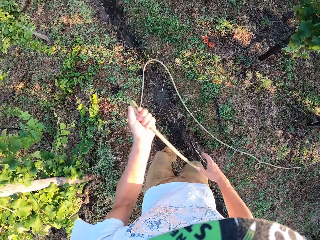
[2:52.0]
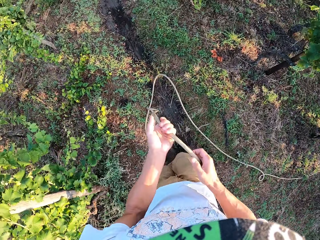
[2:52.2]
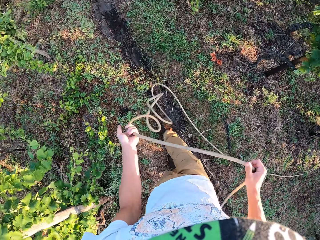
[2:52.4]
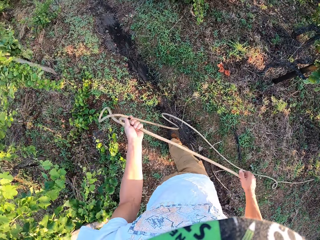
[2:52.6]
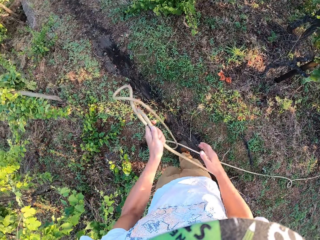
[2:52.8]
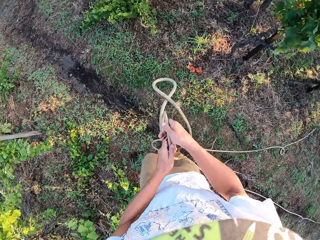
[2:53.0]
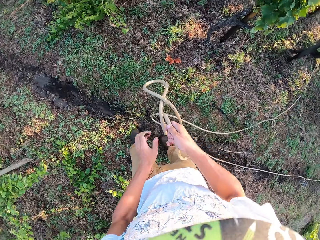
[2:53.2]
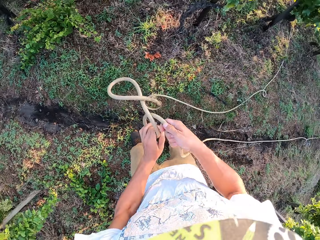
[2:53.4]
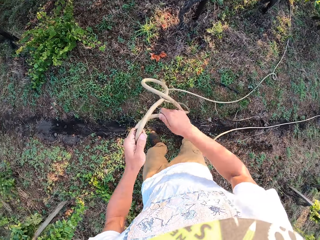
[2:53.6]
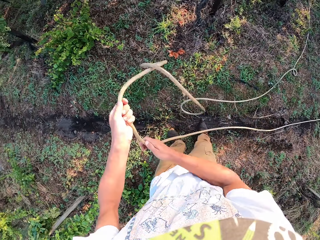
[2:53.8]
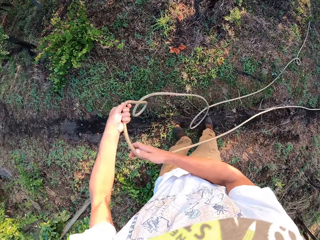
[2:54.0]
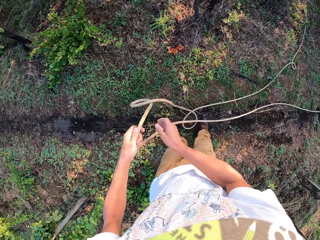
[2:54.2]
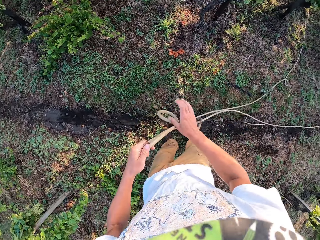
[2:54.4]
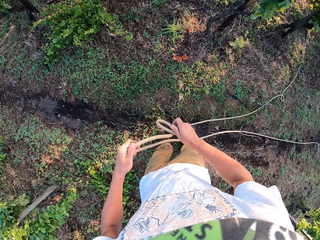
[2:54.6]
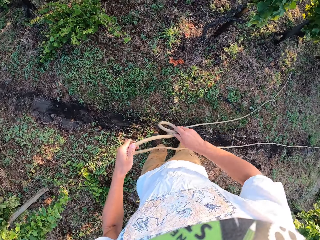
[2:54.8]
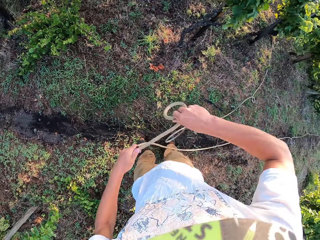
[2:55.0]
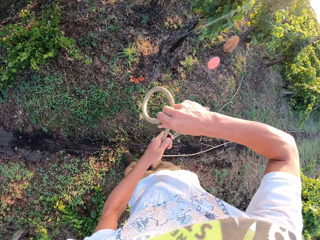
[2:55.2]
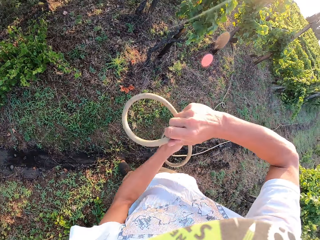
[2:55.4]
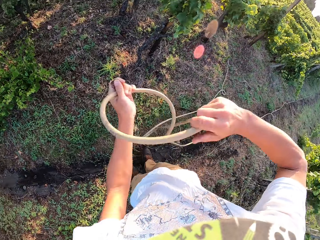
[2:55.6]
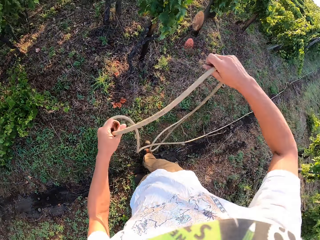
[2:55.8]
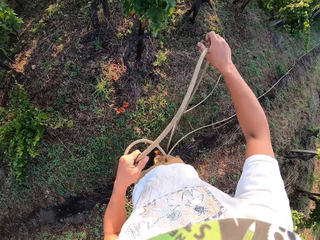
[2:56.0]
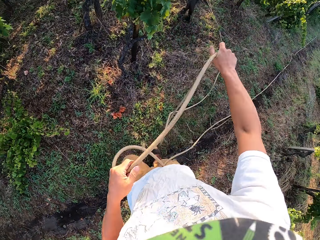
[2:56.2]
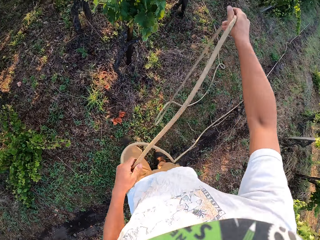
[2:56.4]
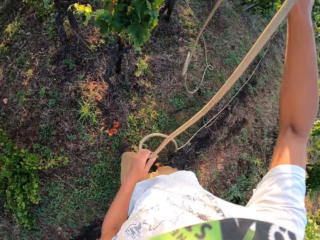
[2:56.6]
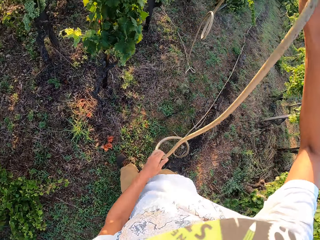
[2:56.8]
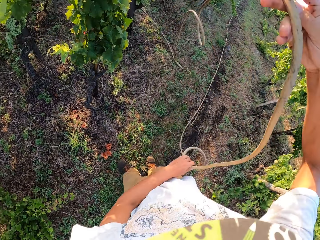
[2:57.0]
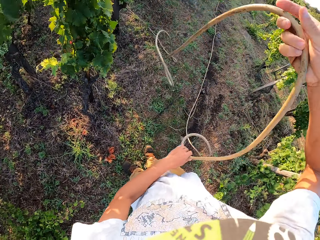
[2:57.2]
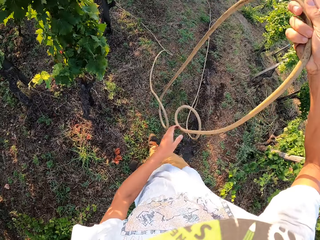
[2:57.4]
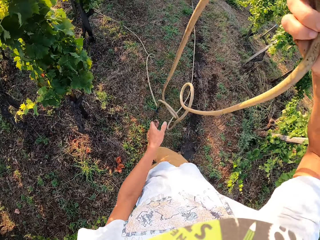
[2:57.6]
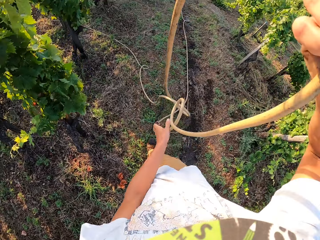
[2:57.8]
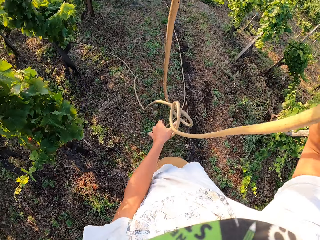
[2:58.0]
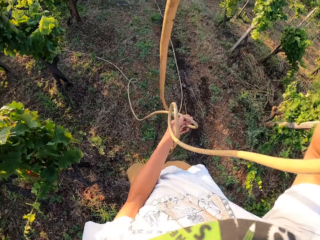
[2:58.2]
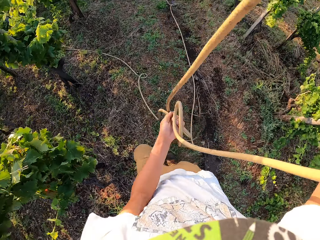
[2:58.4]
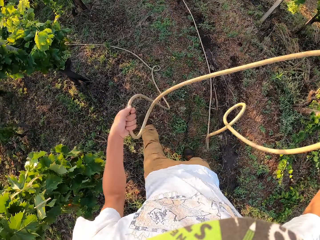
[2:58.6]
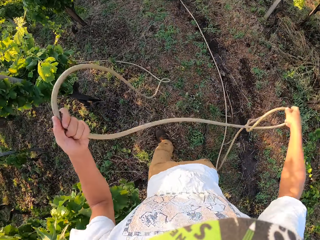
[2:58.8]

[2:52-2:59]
The camera wearer unfolds the pipe.

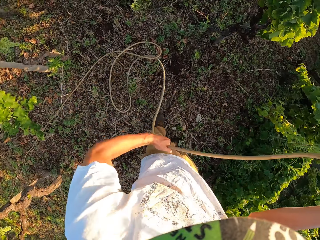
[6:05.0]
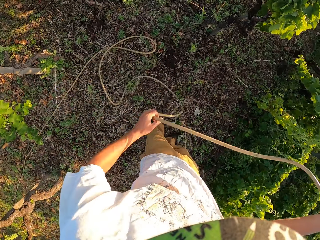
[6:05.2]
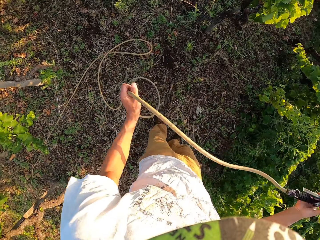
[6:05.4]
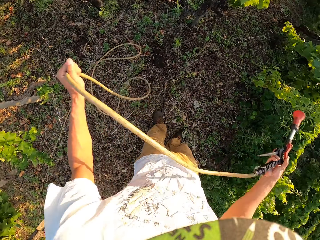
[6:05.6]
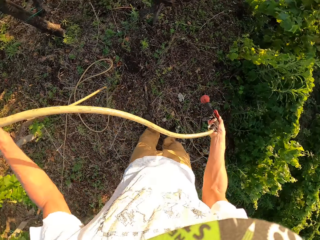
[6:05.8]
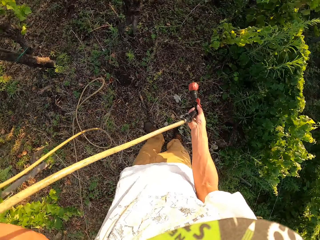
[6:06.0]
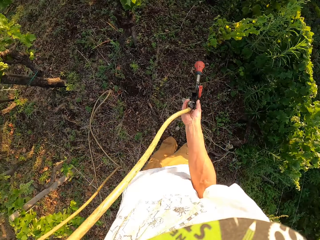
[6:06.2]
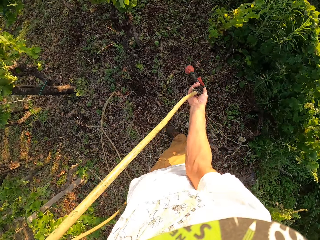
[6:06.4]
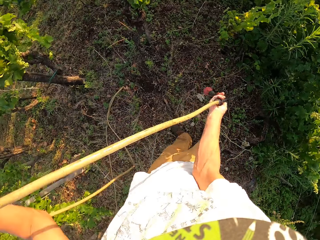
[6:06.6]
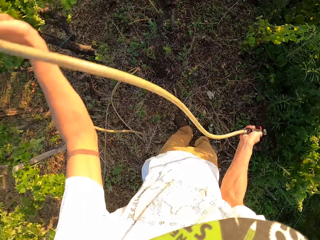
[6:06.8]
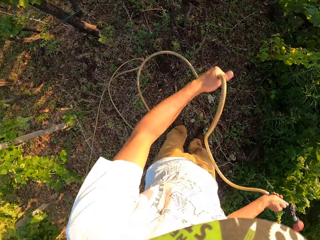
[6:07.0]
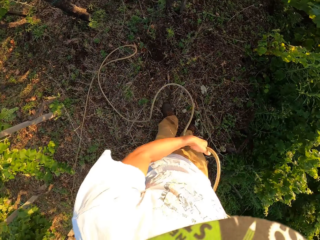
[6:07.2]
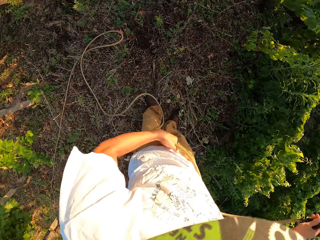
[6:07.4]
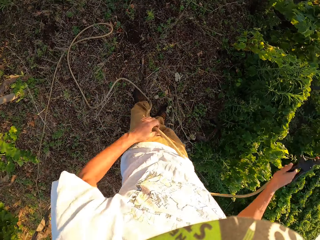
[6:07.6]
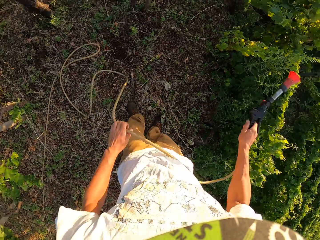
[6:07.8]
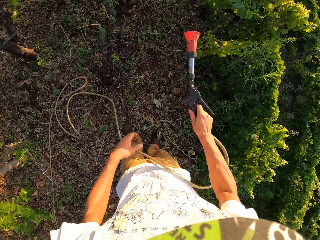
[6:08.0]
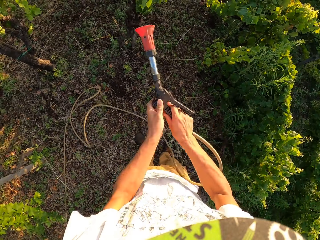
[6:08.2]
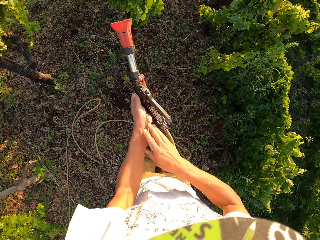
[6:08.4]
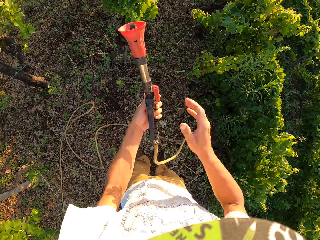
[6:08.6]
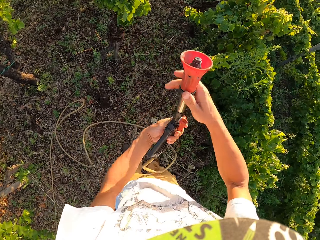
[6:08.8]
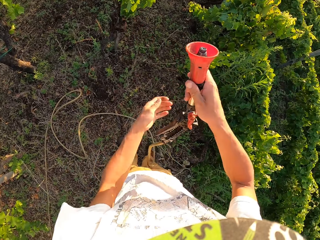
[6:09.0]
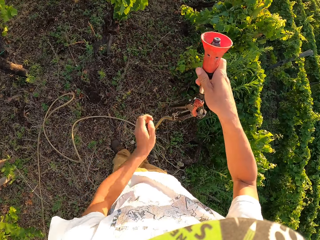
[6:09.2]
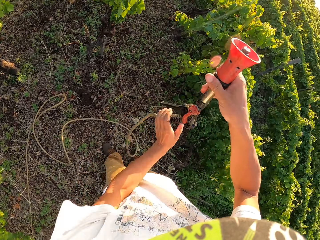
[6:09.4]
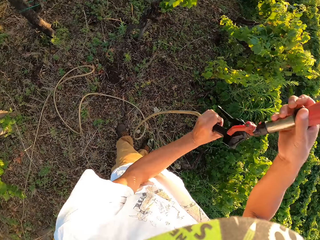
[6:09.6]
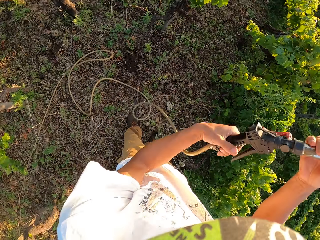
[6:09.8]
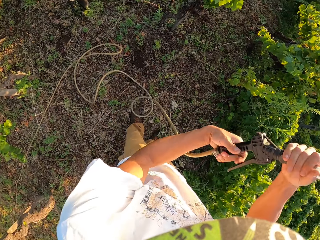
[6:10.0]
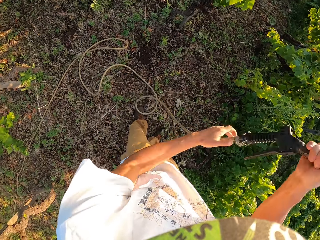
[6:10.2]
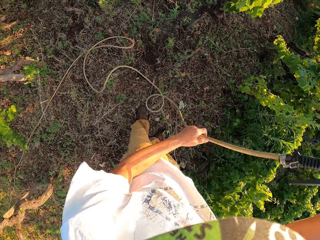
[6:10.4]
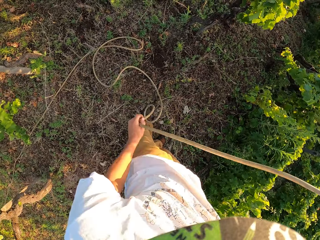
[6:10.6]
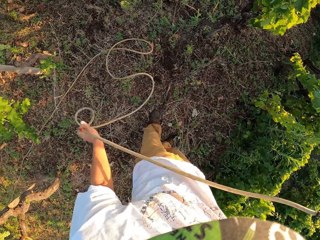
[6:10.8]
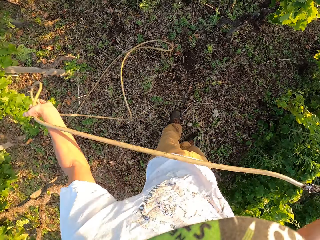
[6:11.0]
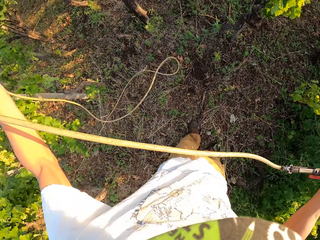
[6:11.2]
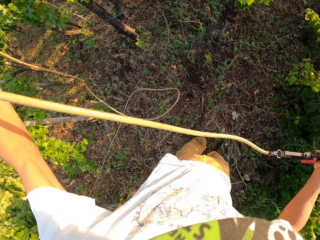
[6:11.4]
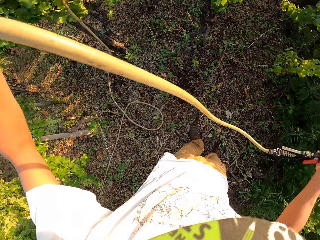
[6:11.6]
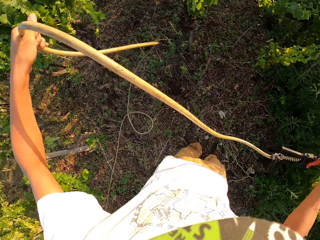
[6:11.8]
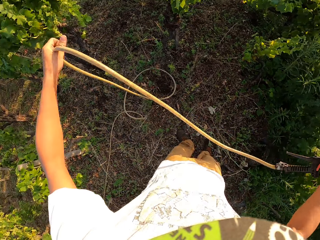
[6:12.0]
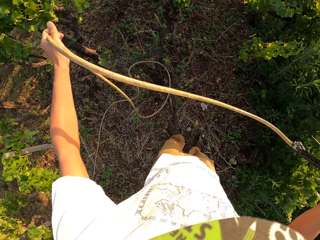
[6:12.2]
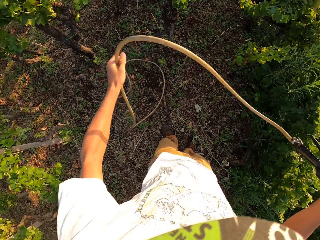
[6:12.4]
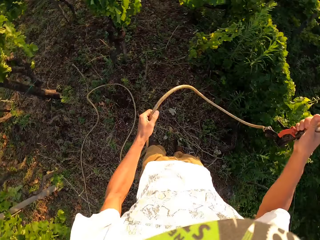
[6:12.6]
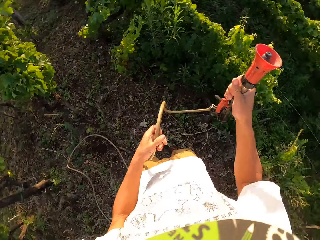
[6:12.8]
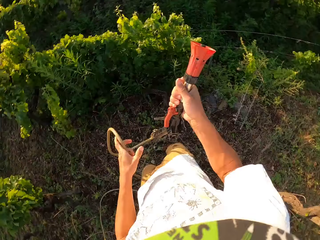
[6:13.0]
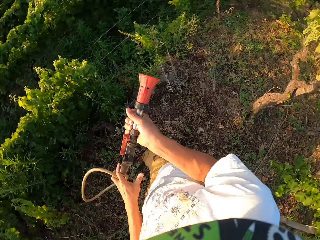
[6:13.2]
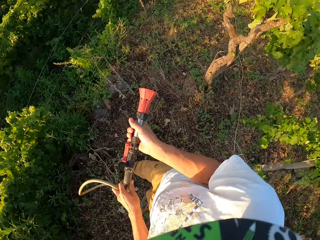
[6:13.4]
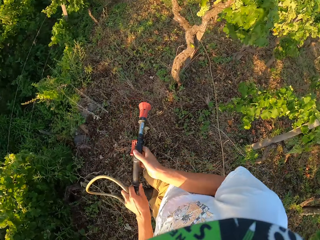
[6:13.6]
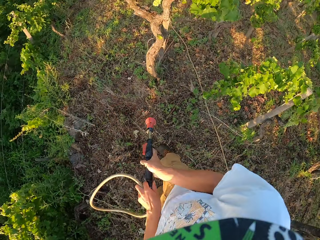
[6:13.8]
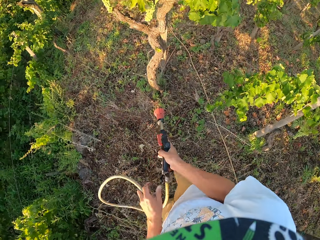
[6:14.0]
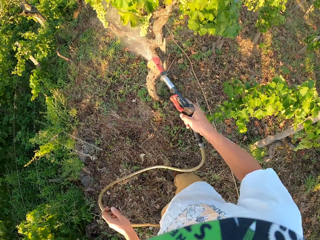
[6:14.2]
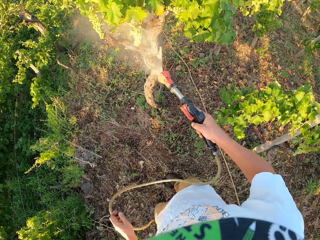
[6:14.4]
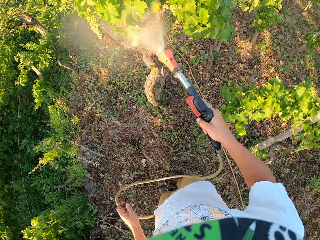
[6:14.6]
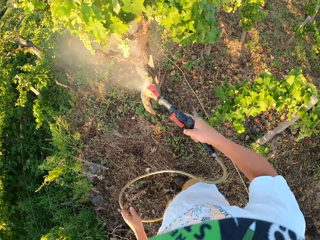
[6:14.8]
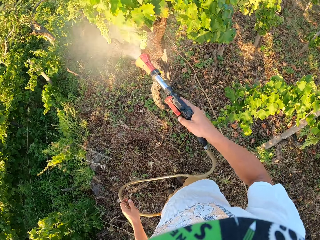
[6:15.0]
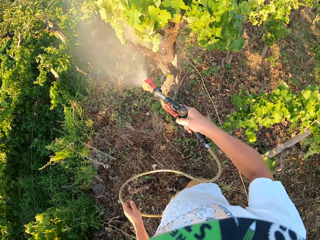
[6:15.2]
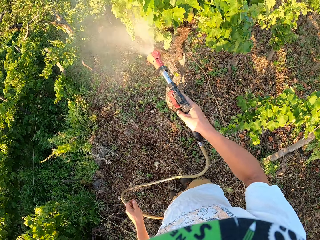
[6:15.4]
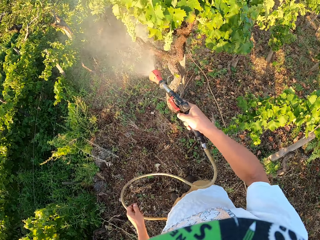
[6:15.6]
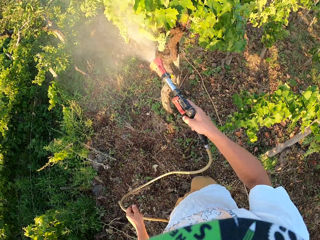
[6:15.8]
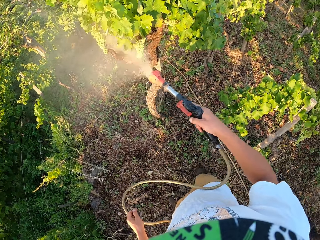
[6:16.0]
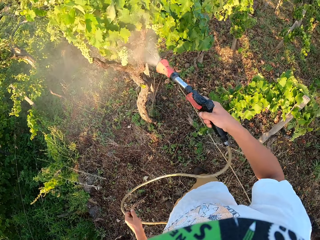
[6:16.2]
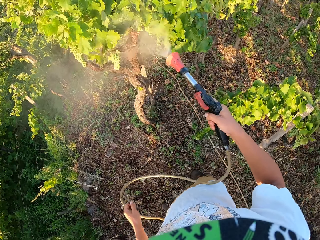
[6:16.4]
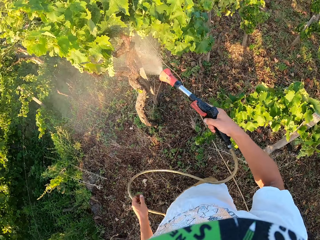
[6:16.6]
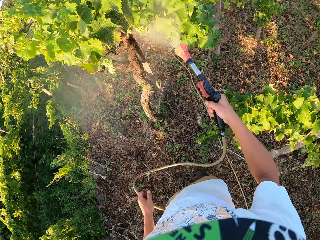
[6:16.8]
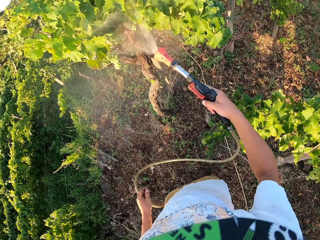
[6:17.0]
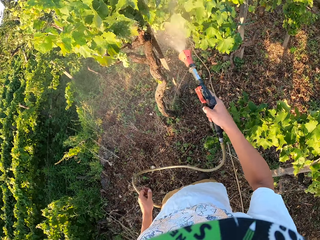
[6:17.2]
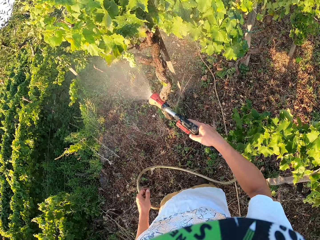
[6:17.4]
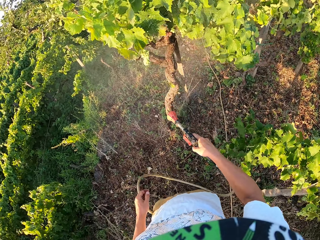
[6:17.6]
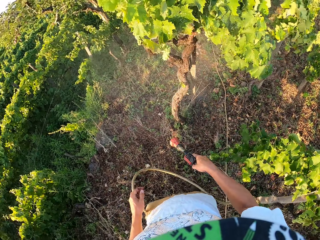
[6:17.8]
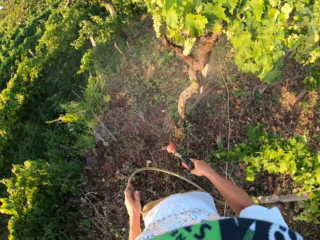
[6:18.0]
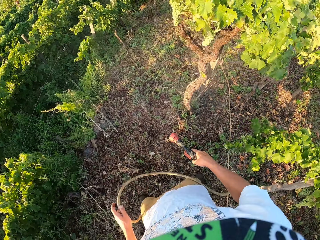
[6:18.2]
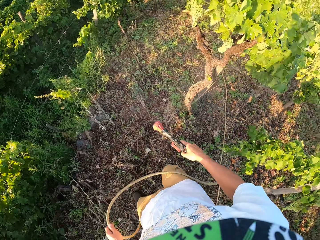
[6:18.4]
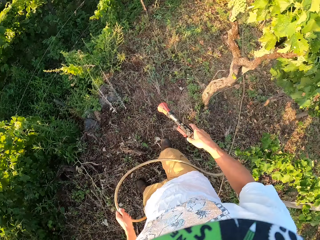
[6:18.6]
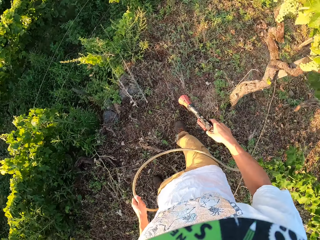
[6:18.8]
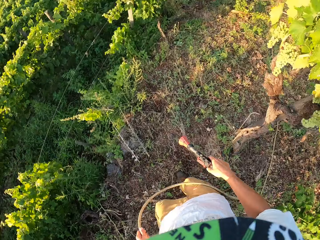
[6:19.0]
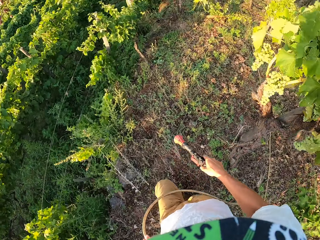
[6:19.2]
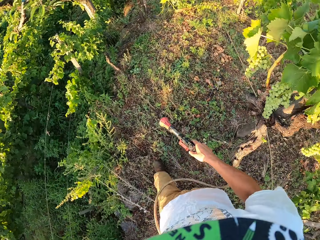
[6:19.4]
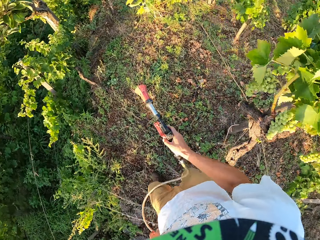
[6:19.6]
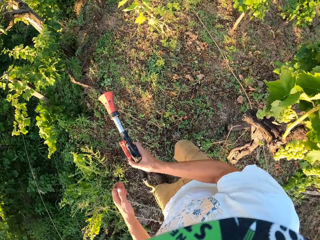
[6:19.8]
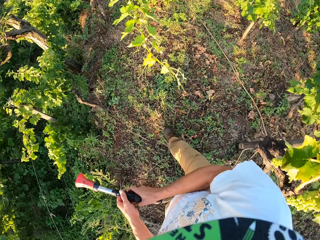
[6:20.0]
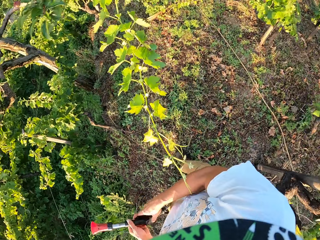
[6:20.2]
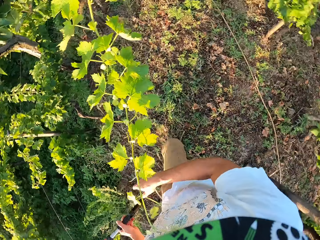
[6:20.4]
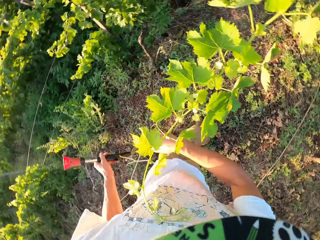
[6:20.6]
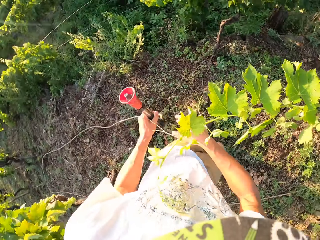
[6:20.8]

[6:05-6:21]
The camera wearer moves the garden hose. They adjust the garden hose. They move the hose pipe. They turn on the garden hose. They spray the plants with the garden hose around the garden. They turn off the garden hose. They move forward and walk around the garden.
